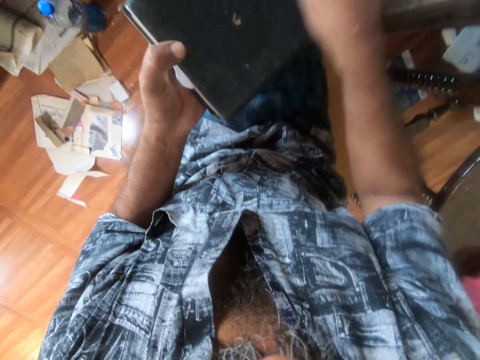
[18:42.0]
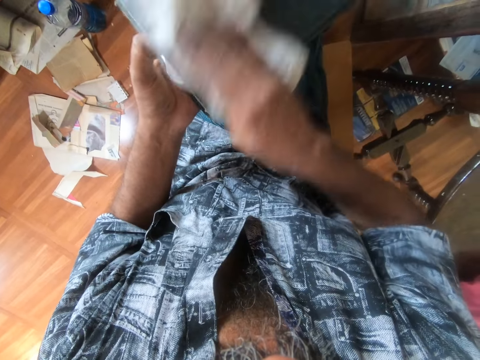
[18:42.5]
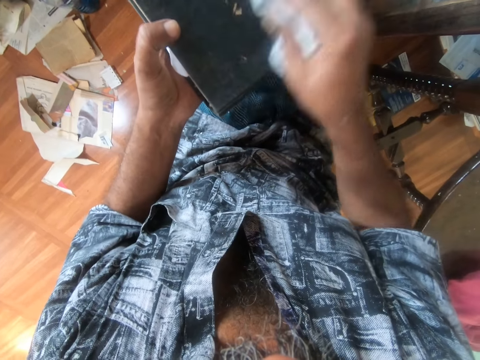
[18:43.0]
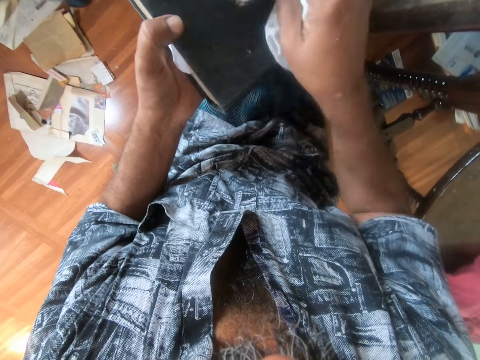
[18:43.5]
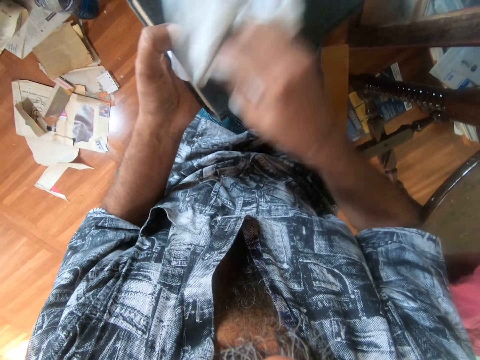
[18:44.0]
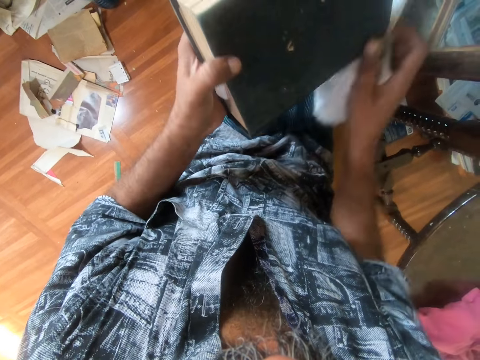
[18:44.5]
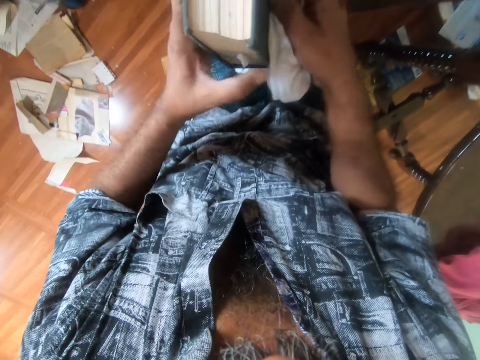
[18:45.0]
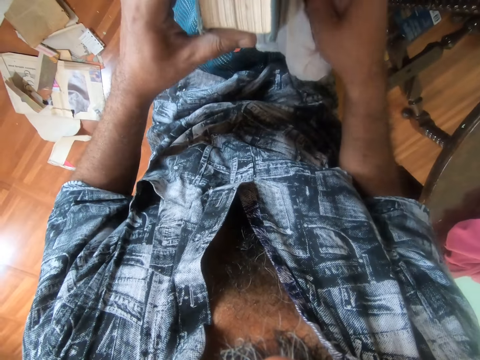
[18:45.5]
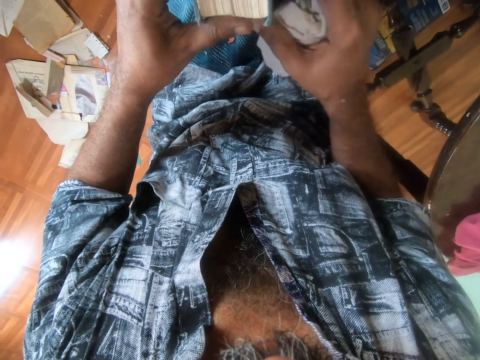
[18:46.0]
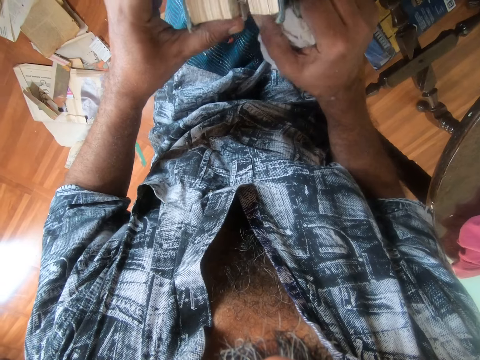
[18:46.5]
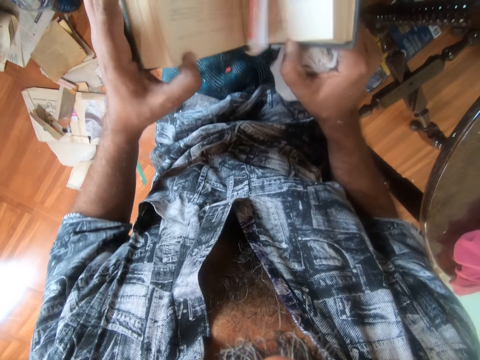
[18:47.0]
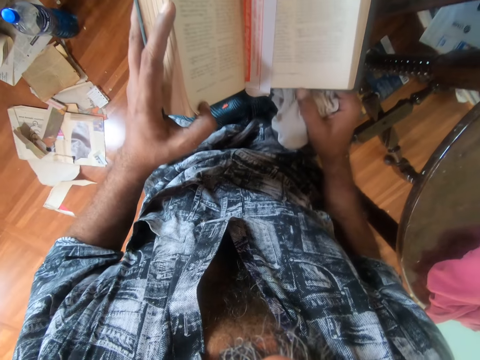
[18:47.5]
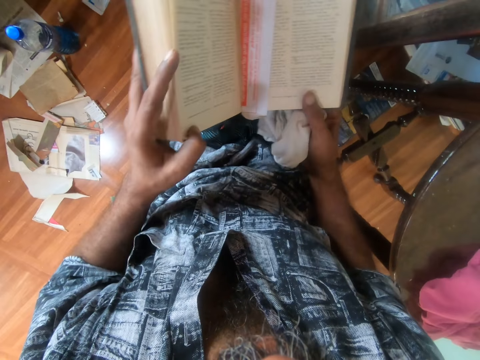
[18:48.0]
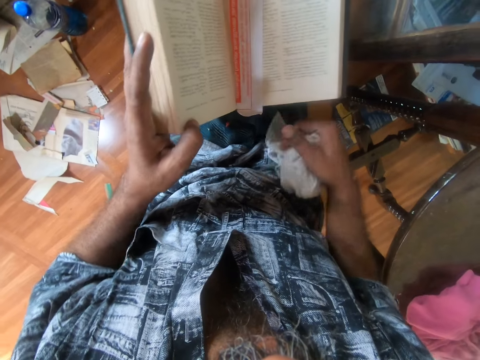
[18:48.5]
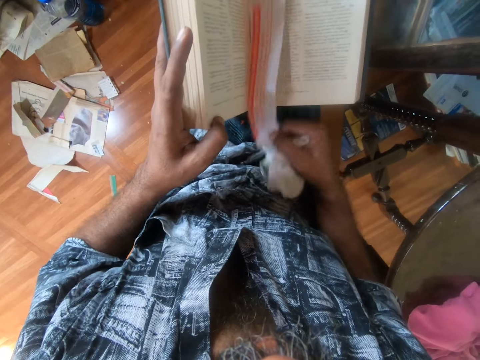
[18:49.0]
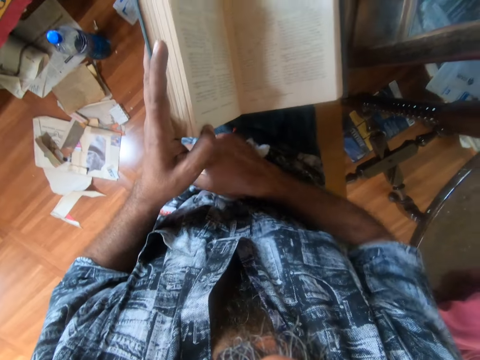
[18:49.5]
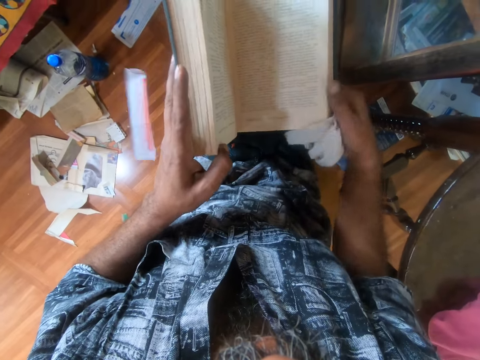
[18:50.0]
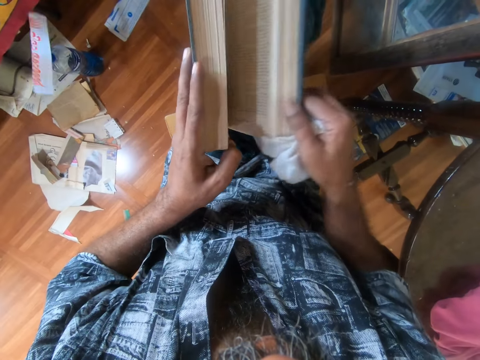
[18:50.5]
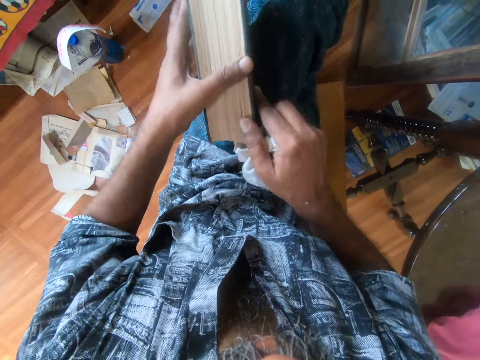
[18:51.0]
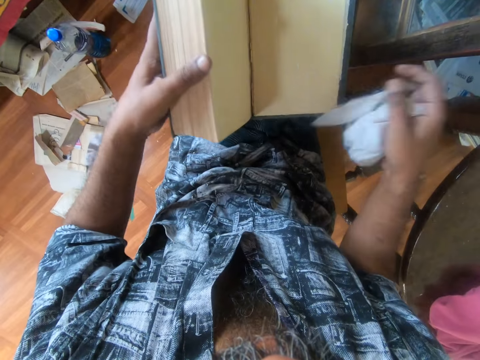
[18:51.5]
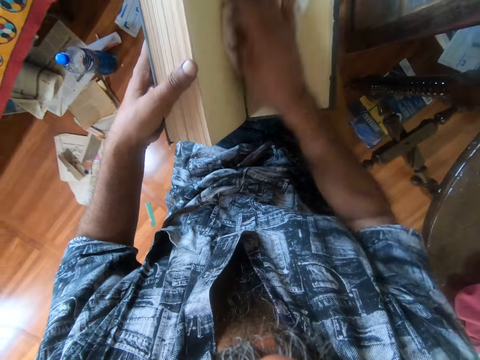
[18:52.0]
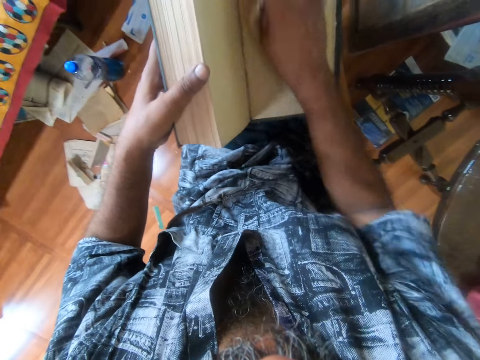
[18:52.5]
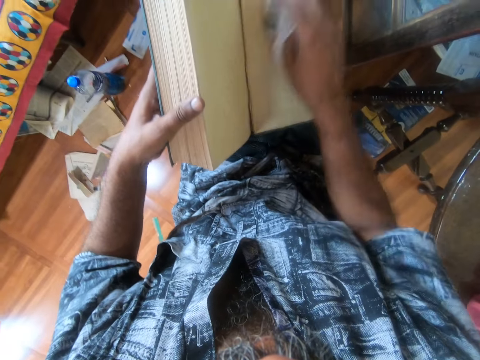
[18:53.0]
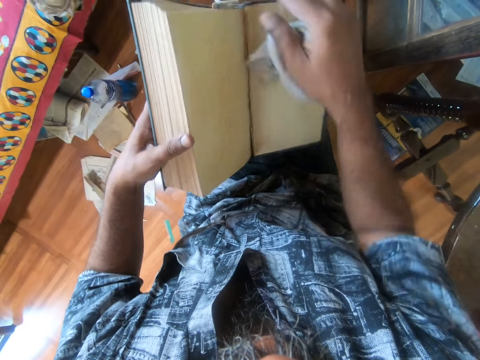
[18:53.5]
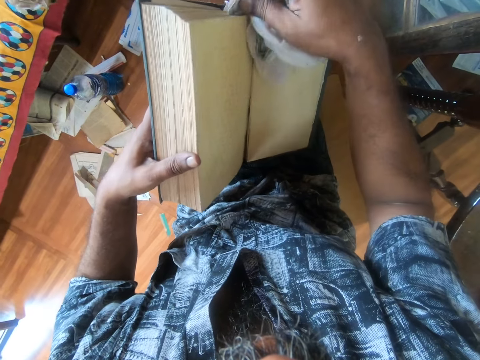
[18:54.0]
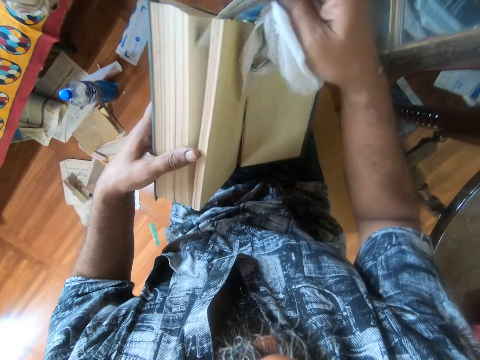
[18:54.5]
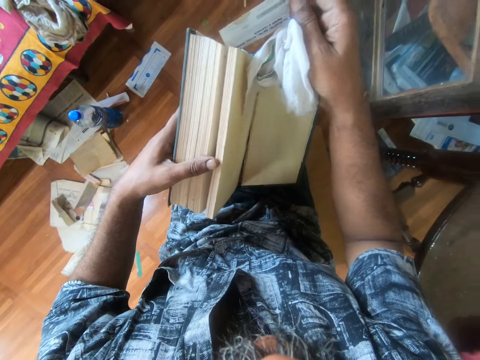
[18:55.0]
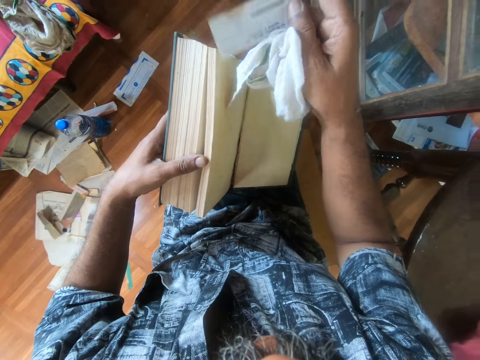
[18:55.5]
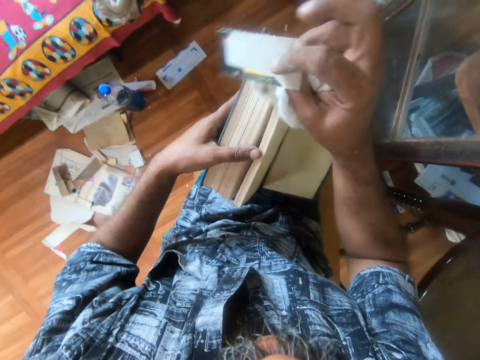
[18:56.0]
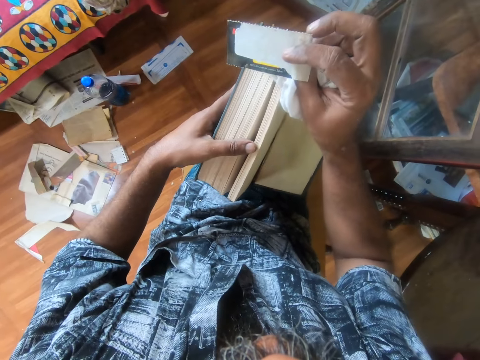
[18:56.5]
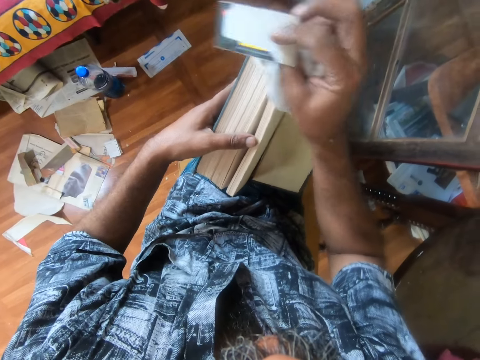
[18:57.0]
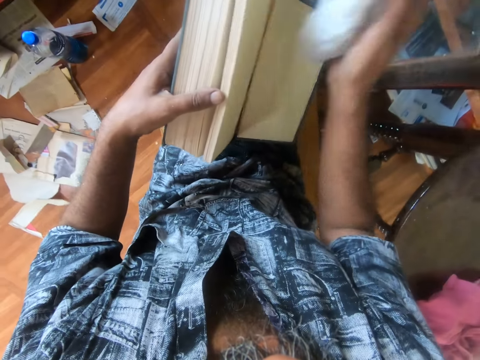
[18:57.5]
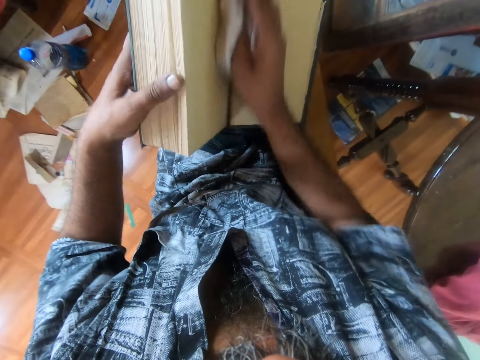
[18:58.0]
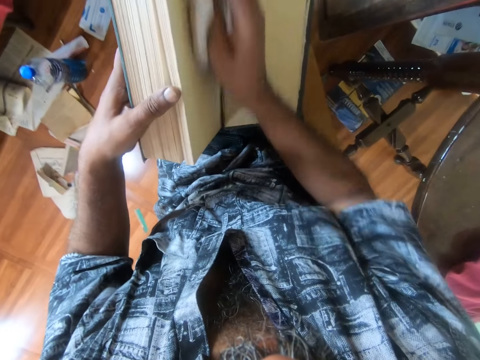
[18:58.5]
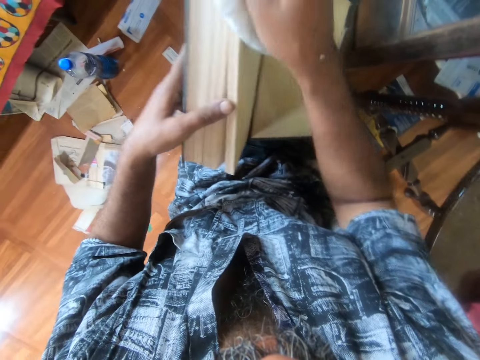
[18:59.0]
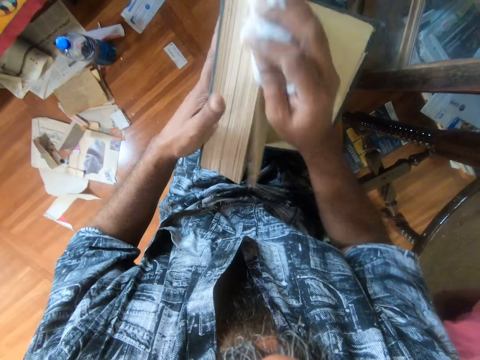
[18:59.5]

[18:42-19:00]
The camera wearer turns the book. He opens the book. He picks a piece of paper from the book. He drops the piece of paper on the floor. He closes the book. He opens the back cover of the book. He wipes the inside of the book with a rag. He pulls a piece of paper from the book. He examines the piece of paper in his hands. He drops the piece of paper on the floor. He wipes the inside of the book with the rag.

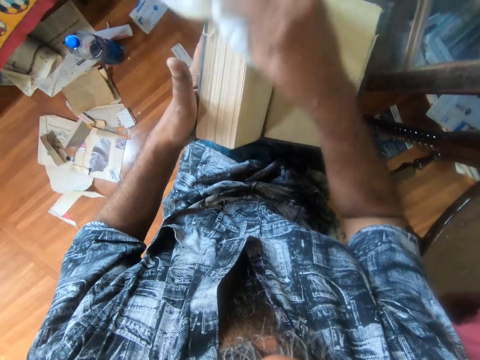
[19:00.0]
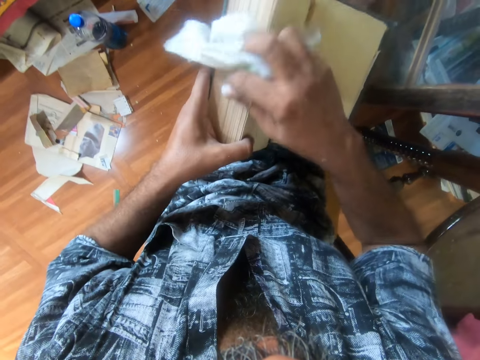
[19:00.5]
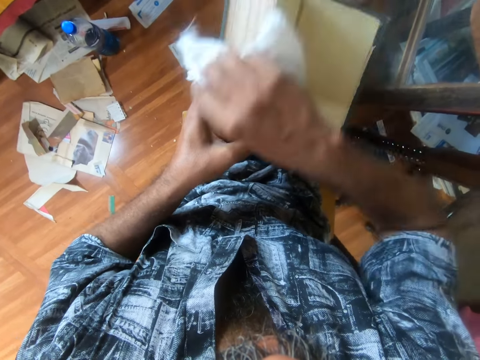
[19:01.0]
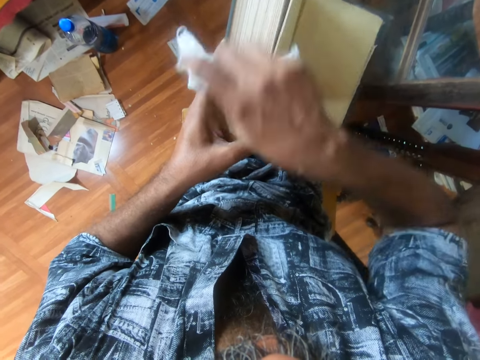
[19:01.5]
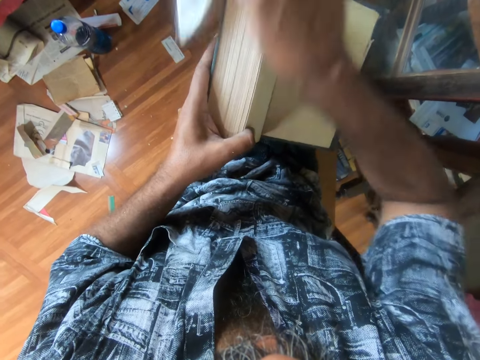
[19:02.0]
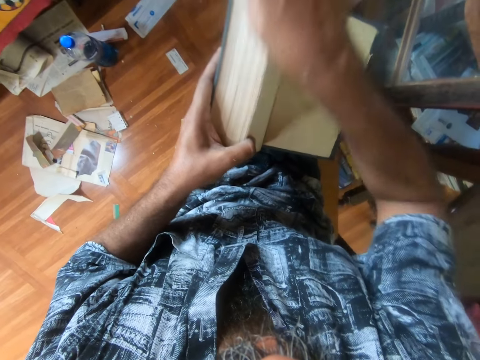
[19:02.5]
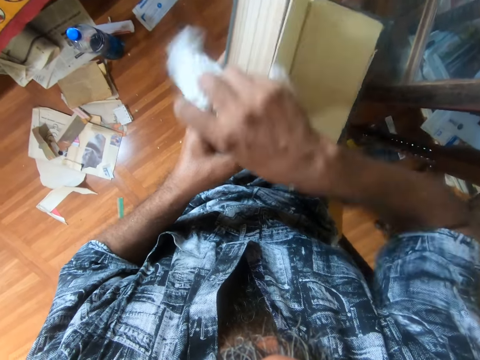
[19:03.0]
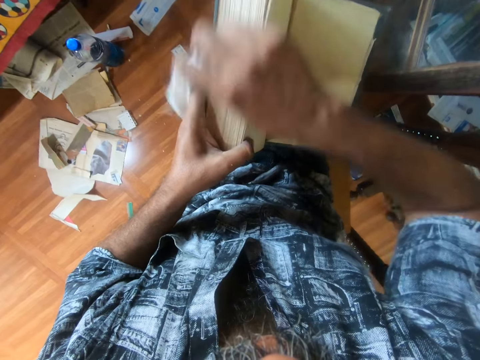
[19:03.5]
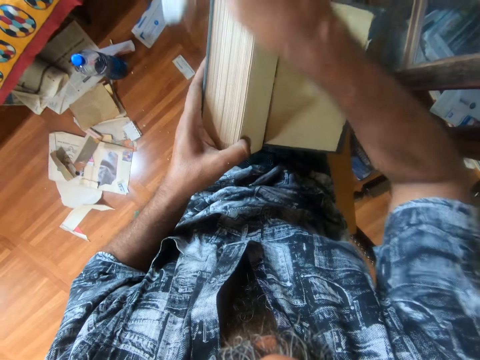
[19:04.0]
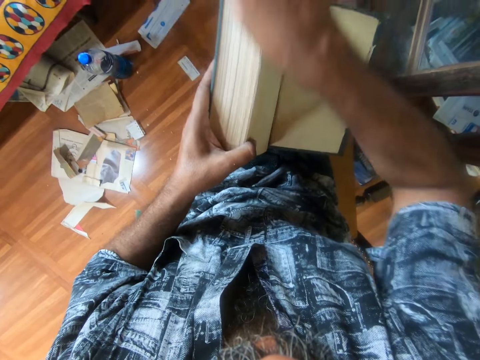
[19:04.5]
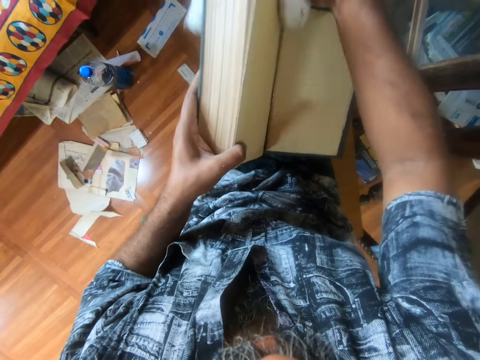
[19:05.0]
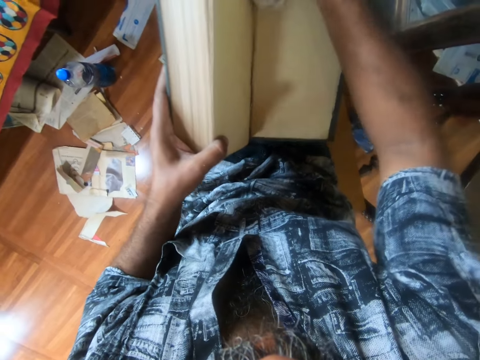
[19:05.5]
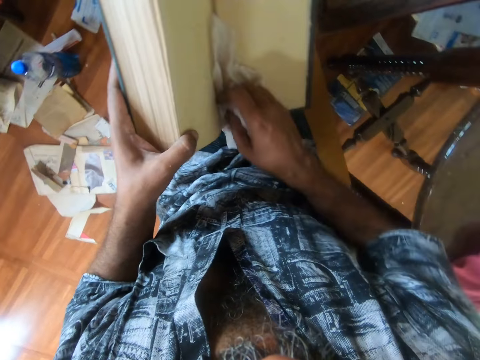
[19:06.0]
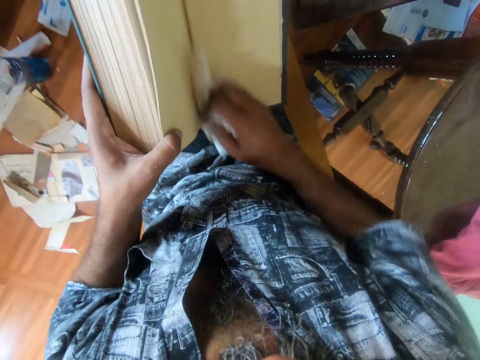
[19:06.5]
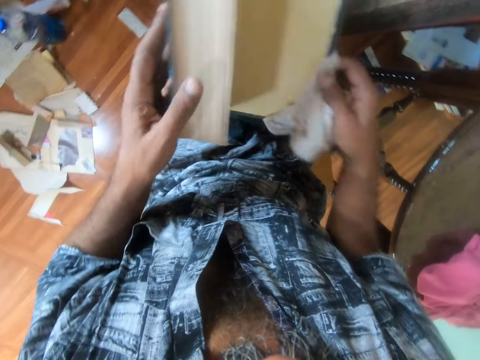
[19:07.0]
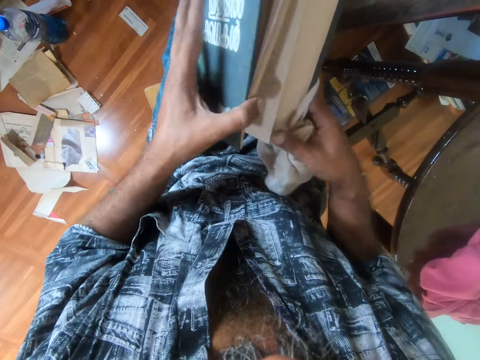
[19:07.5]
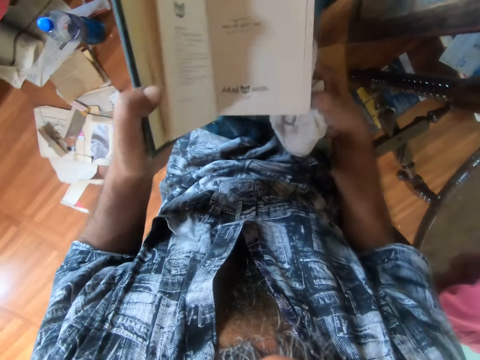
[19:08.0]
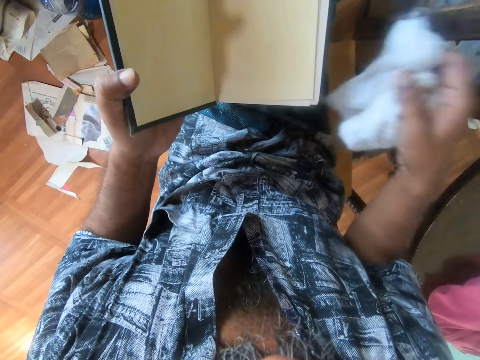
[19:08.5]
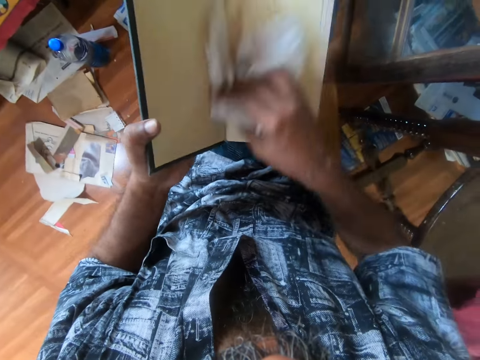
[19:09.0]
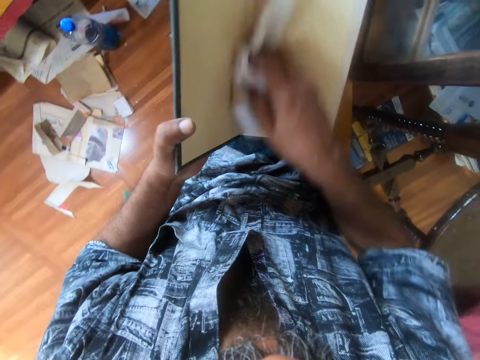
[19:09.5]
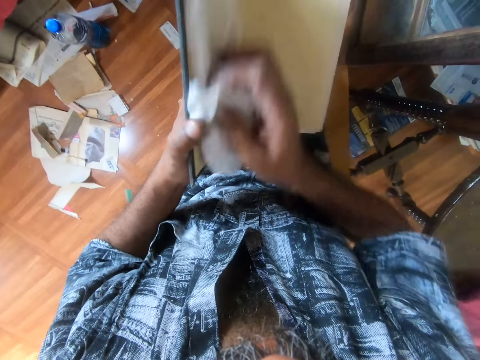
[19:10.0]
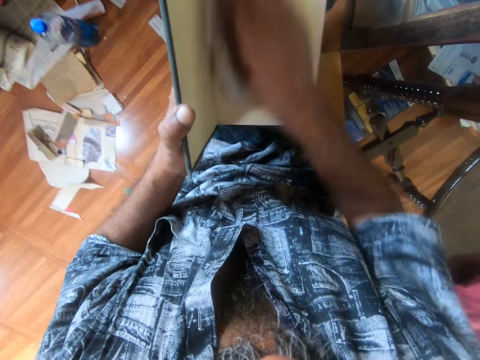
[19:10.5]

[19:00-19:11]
The camera wearer wipes the top of the book pages with a rag. They wipe the inside of the book with the rag. They close the book. They open the book. They wipe the inside of the book with the rag.
